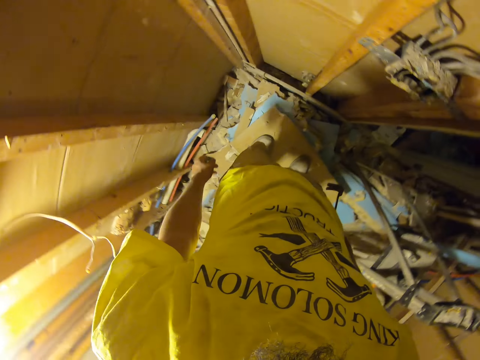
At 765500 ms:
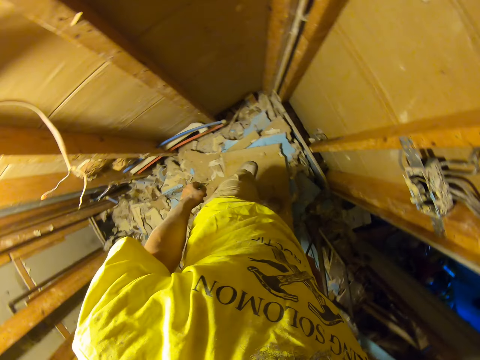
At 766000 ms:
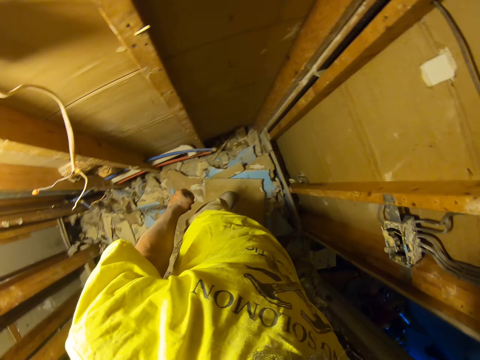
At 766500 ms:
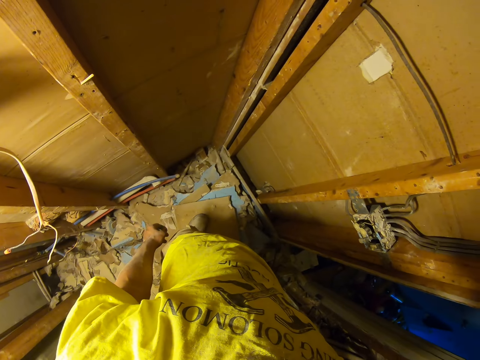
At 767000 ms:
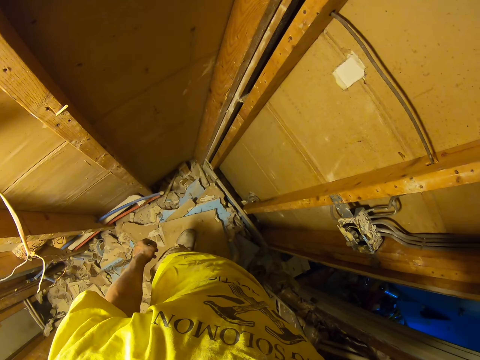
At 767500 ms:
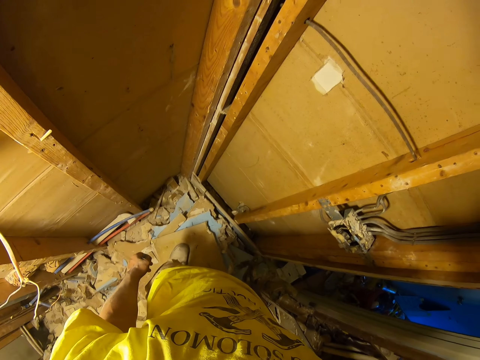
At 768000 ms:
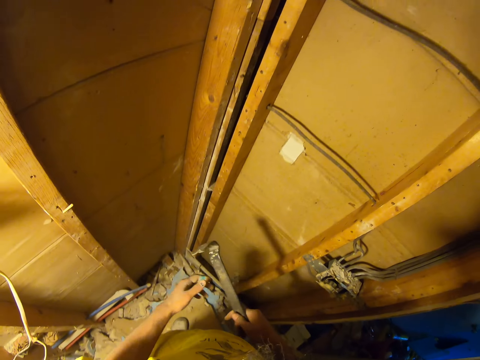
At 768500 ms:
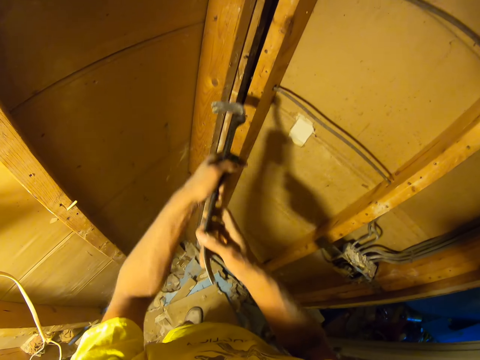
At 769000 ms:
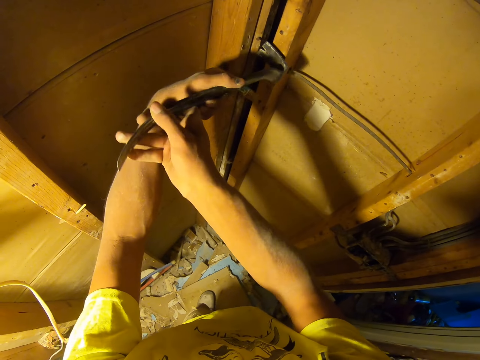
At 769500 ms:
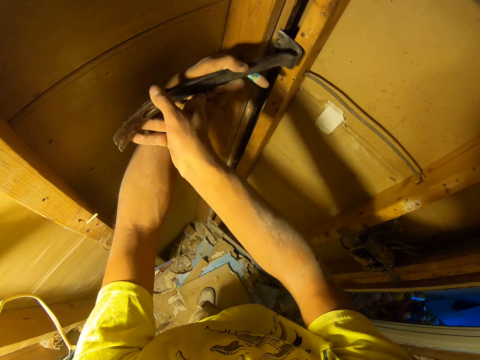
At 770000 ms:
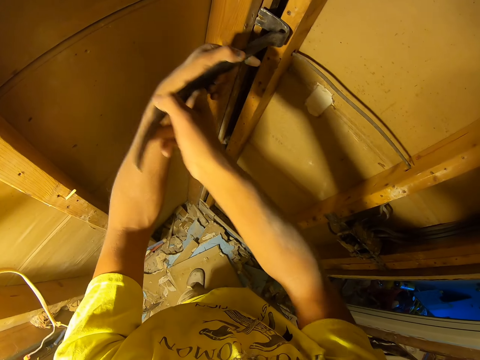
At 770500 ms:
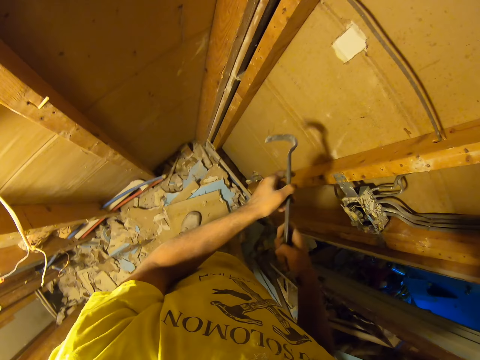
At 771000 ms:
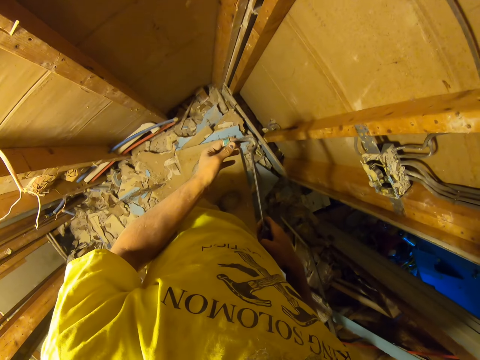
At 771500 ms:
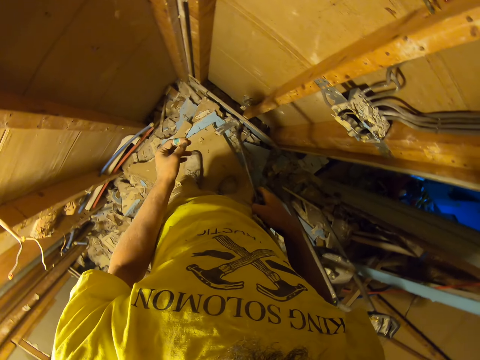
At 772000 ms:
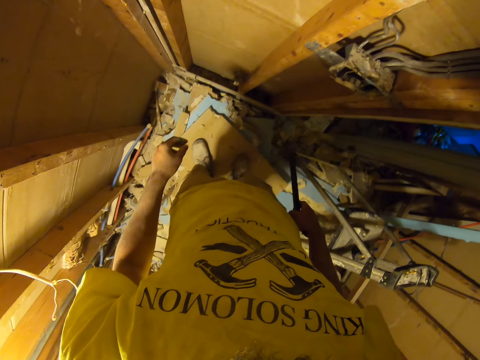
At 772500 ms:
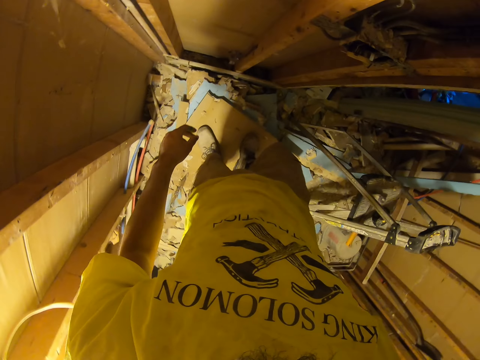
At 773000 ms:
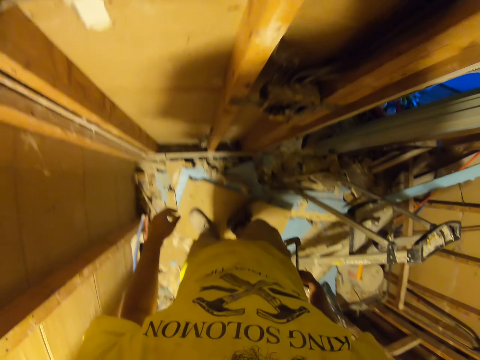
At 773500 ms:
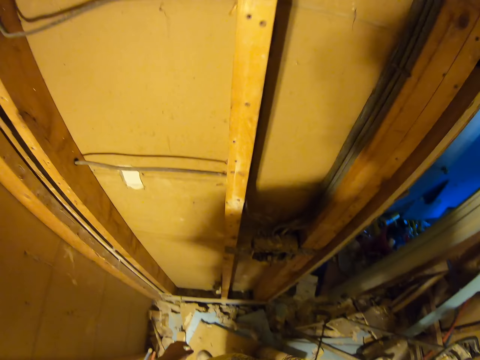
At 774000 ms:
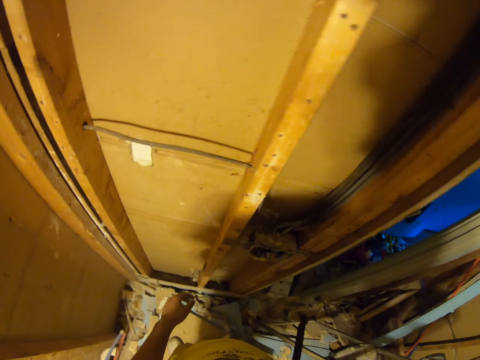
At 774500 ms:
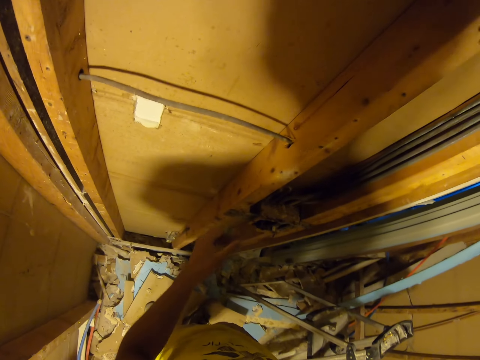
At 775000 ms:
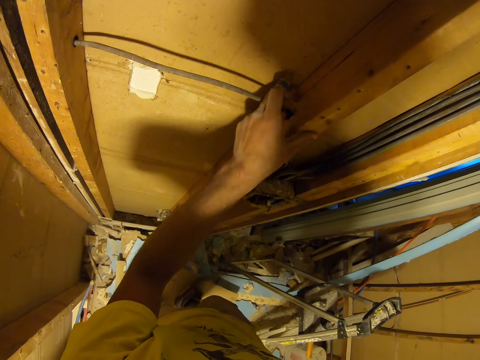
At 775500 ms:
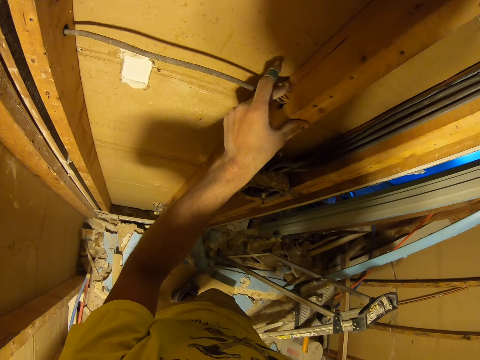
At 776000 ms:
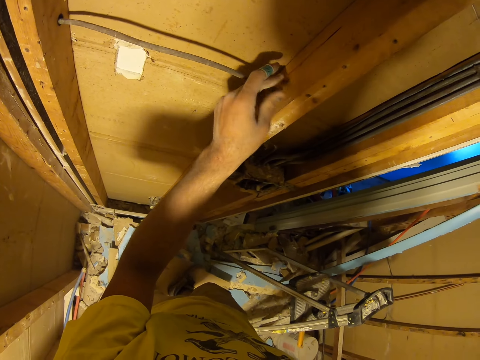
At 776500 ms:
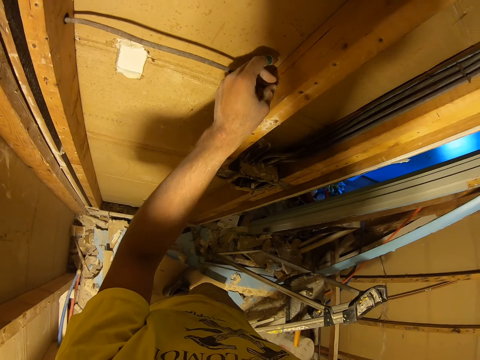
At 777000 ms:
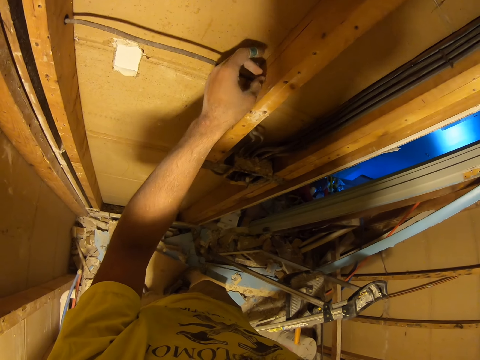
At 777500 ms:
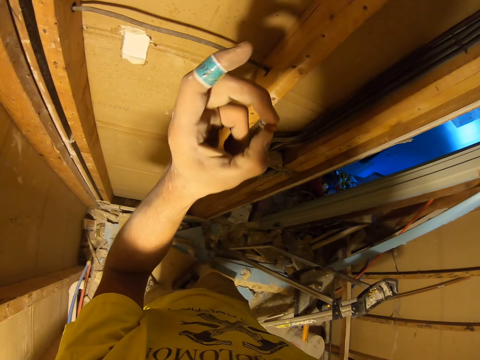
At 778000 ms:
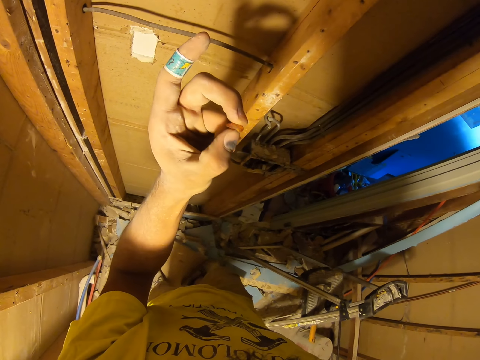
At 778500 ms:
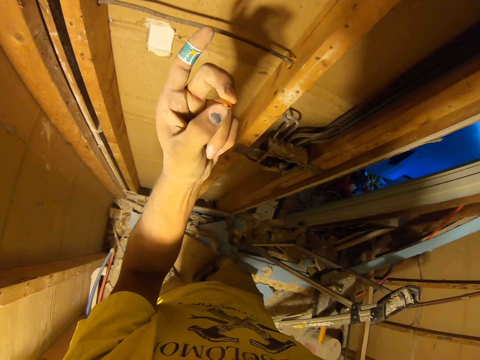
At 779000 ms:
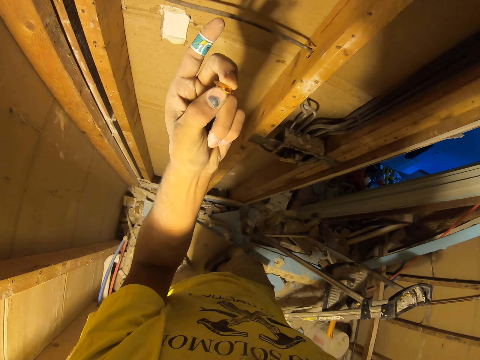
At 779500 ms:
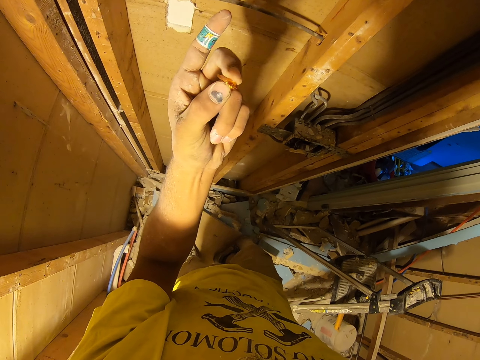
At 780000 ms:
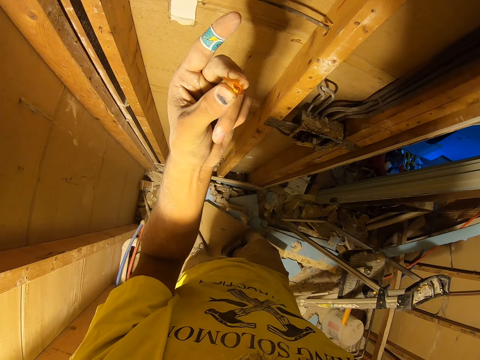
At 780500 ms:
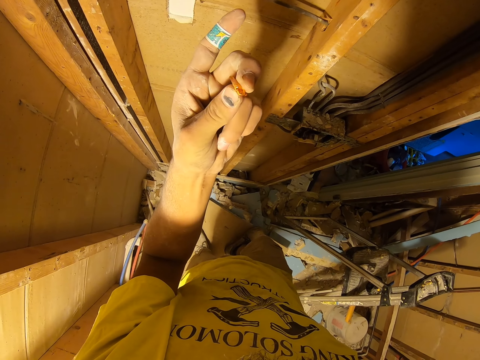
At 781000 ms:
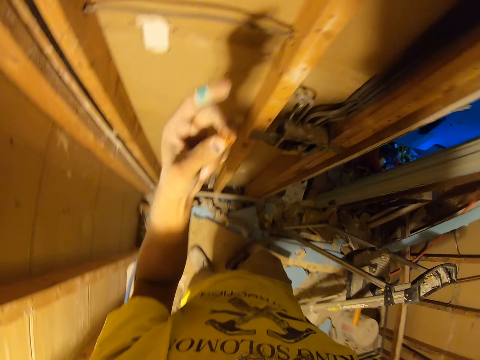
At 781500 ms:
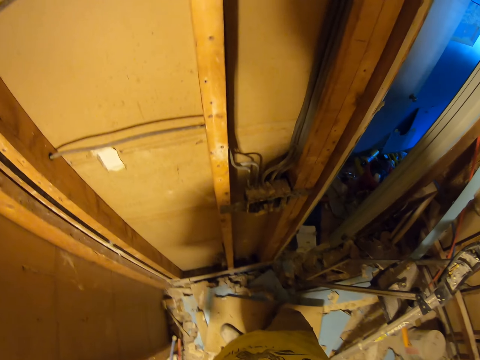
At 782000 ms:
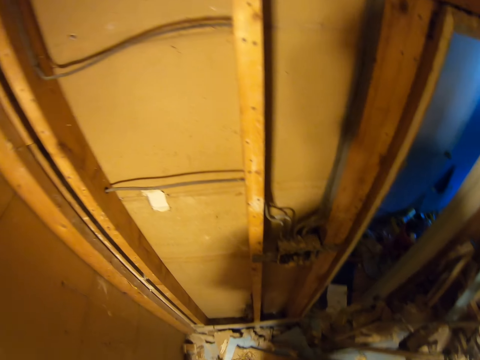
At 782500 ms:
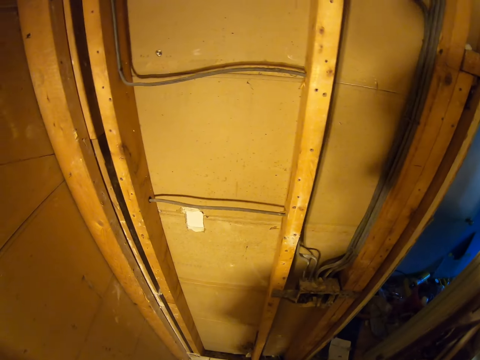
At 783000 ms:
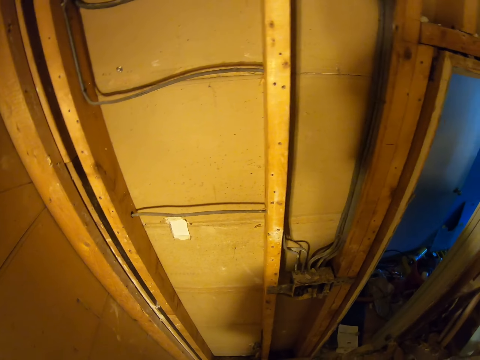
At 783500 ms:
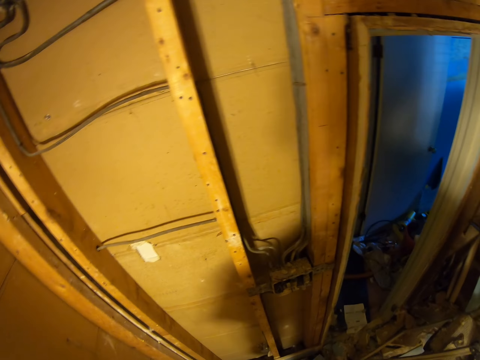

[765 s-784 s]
The camera wearer turns around the room. They remove a nail with a crowbar. They turn around the room. They hold the piece of wood. They remove an object from the wood. They hold the object. They drop the object on the floor.

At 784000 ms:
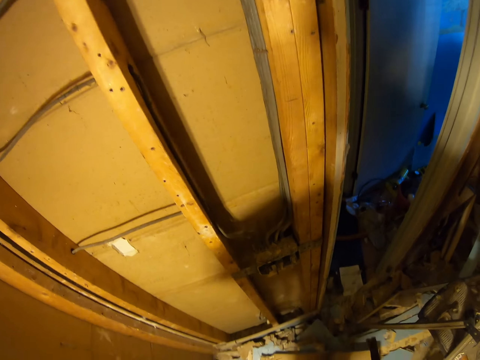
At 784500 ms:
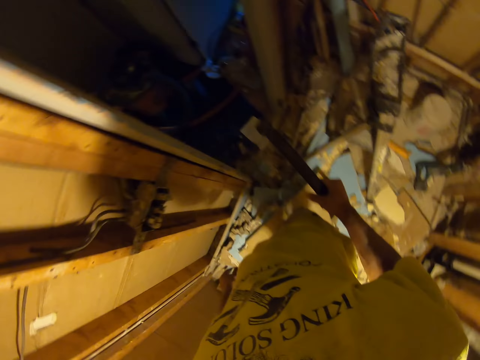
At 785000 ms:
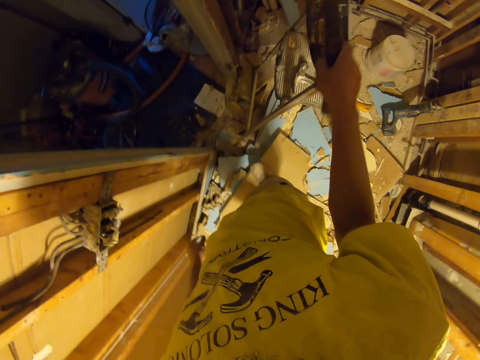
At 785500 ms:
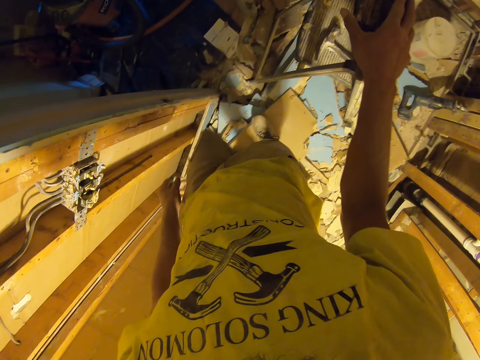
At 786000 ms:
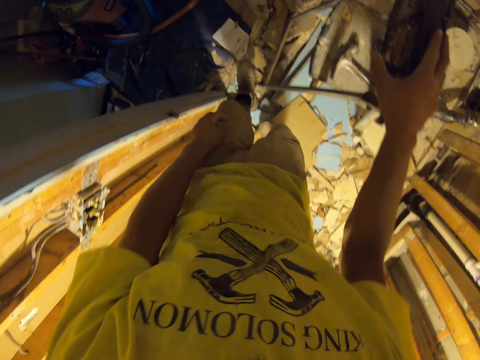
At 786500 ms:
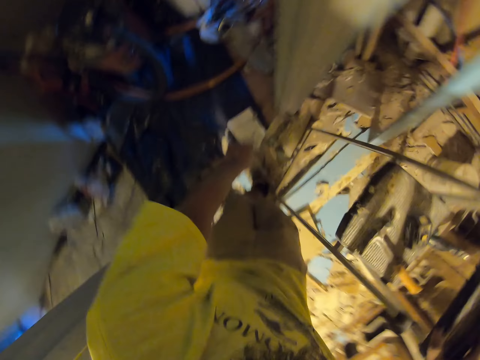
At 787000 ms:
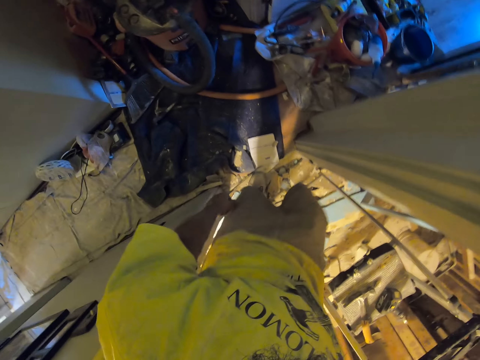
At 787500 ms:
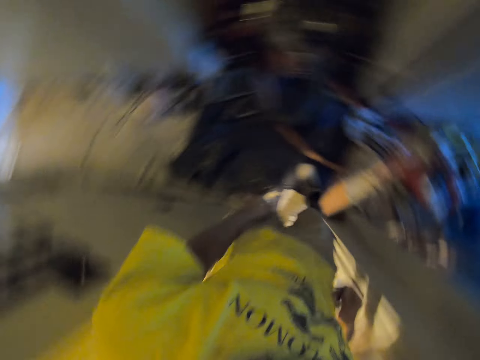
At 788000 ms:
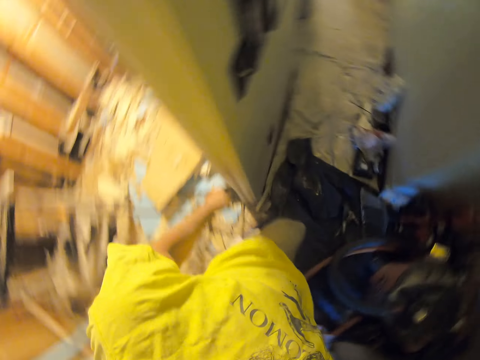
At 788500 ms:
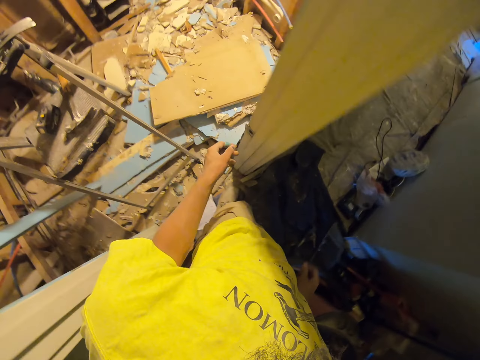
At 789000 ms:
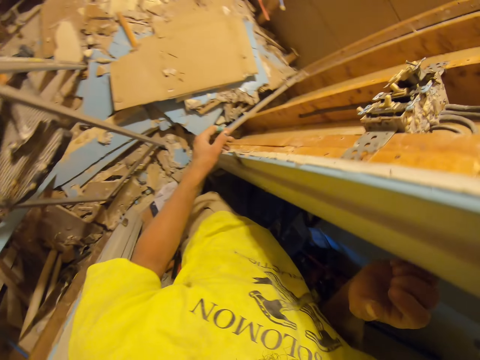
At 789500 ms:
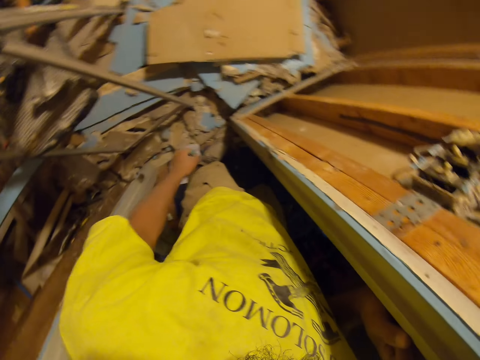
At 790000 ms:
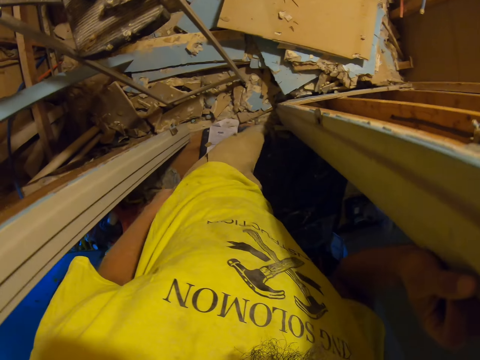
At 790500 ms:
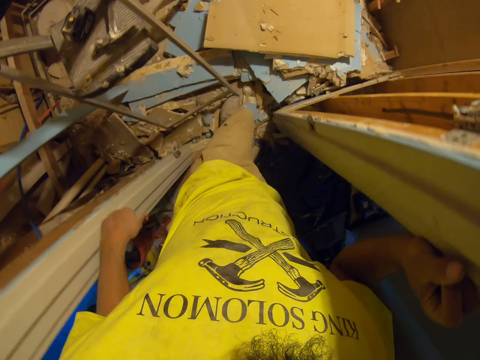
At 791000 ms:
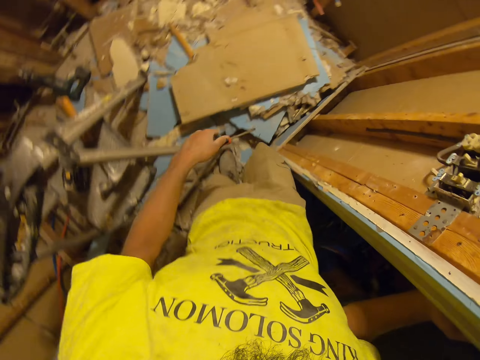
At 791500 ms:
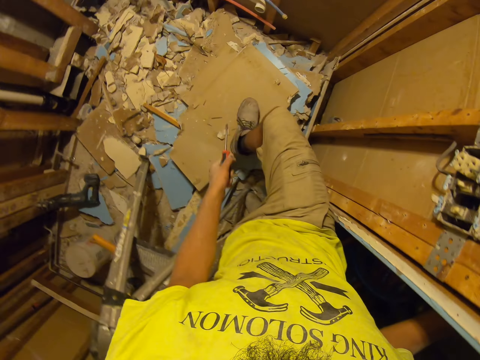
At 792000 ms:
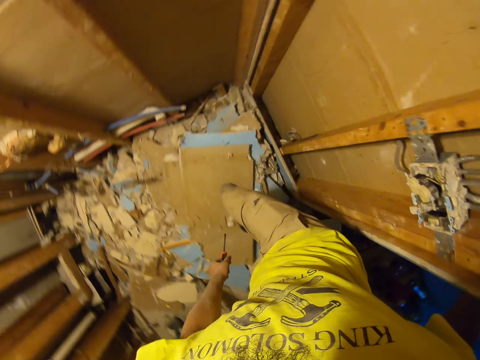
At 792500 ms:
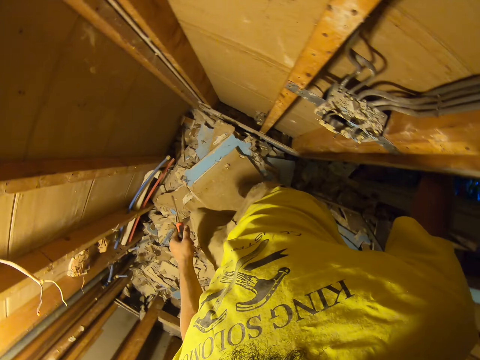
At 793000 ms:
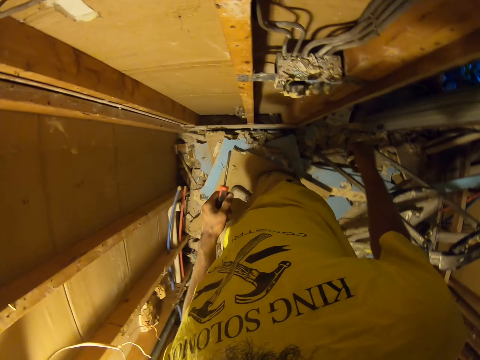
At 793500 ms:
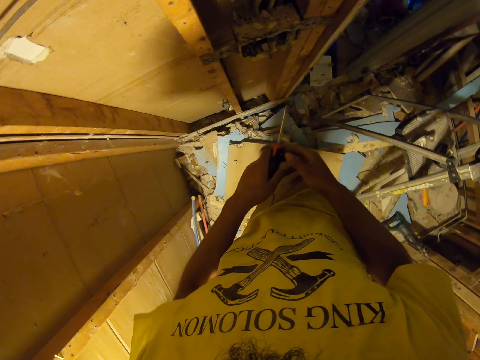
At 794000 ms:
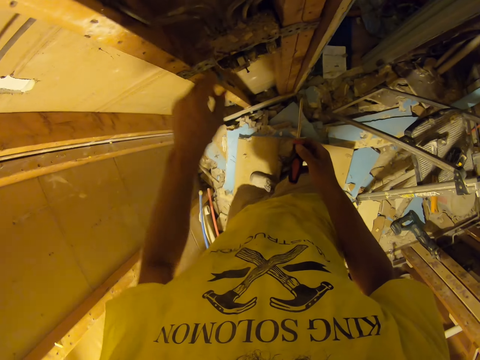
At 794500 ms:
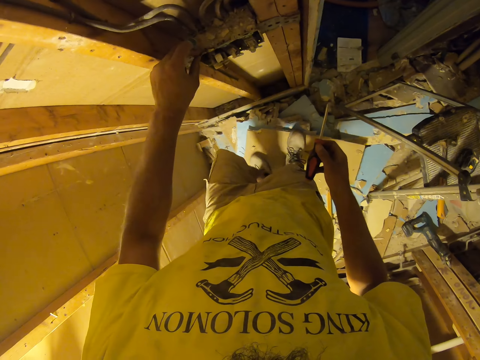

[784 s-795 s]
The camera wearer turns around the room. They put the claw bar on a ladder. They walk around the room. They remove a screwdriver from the pocket.
